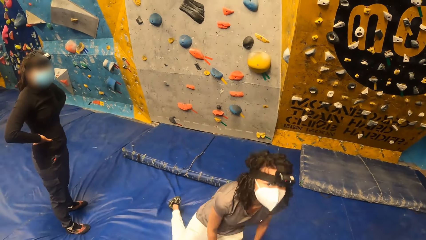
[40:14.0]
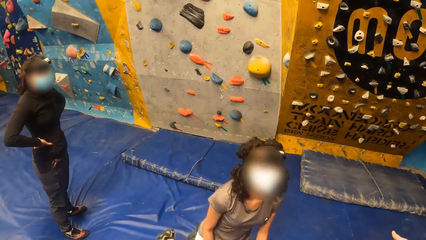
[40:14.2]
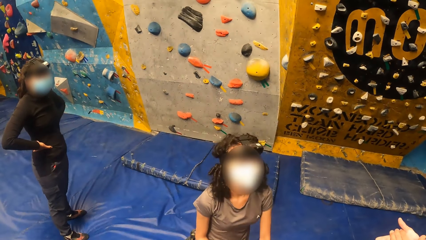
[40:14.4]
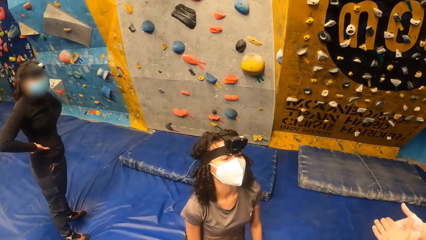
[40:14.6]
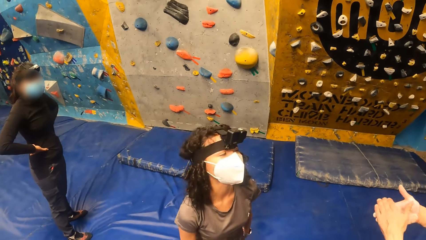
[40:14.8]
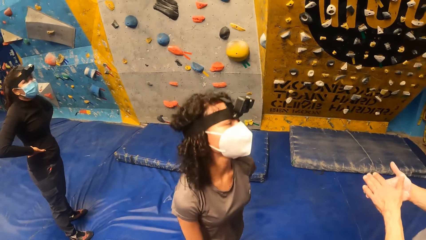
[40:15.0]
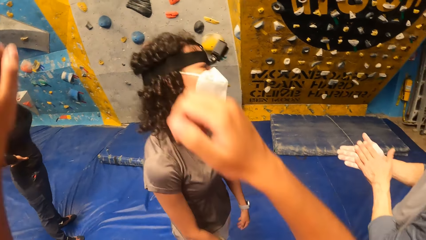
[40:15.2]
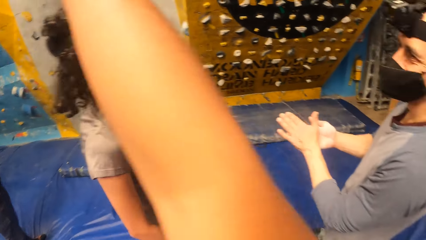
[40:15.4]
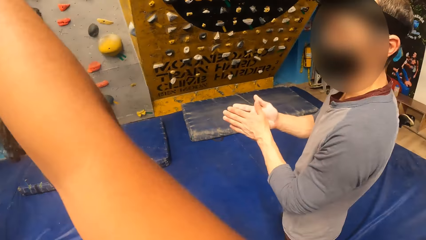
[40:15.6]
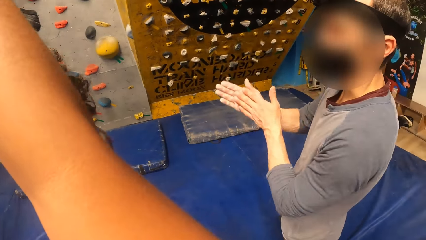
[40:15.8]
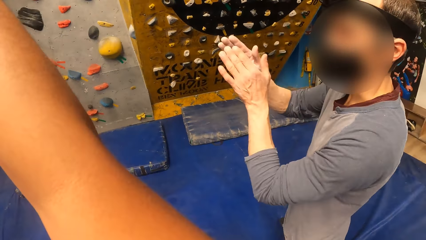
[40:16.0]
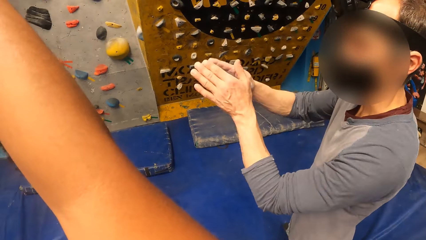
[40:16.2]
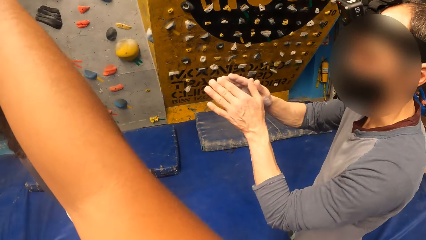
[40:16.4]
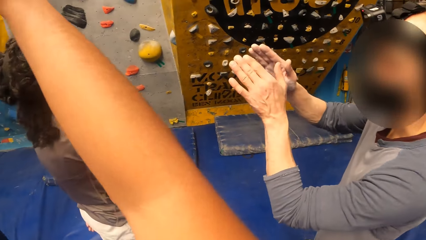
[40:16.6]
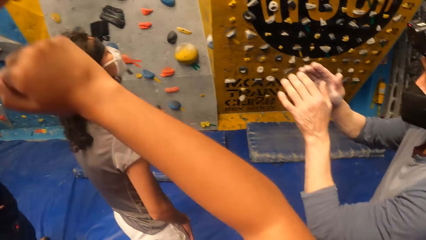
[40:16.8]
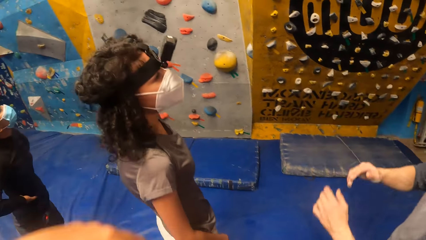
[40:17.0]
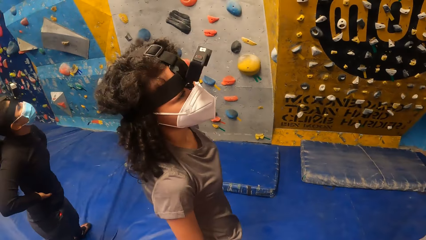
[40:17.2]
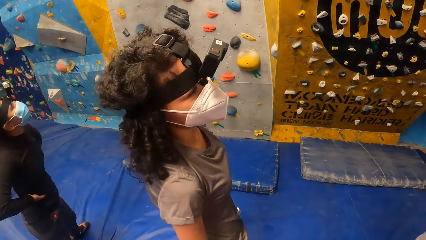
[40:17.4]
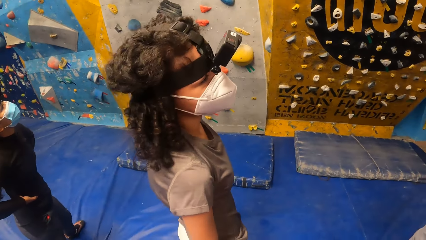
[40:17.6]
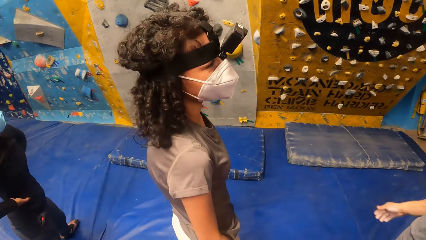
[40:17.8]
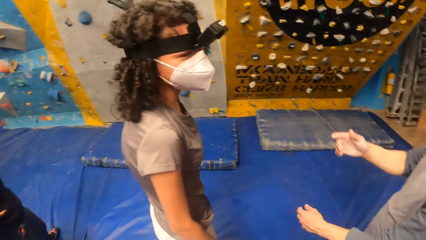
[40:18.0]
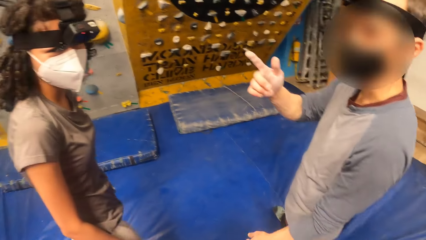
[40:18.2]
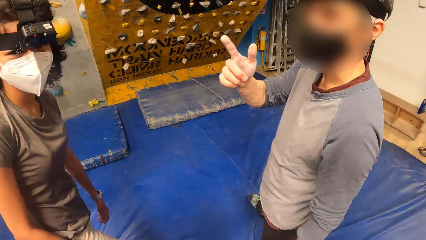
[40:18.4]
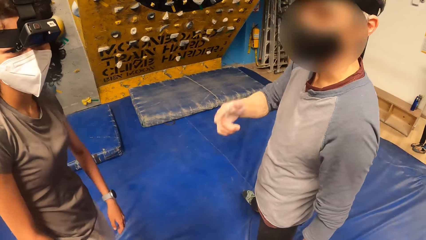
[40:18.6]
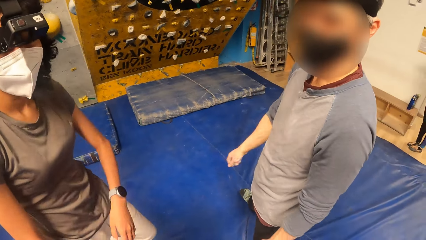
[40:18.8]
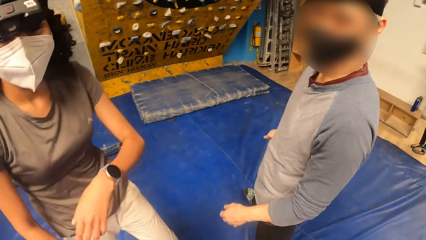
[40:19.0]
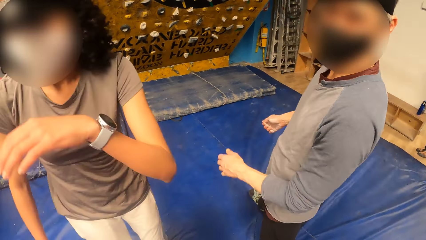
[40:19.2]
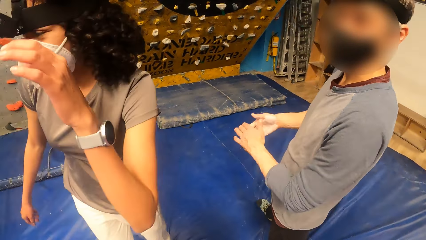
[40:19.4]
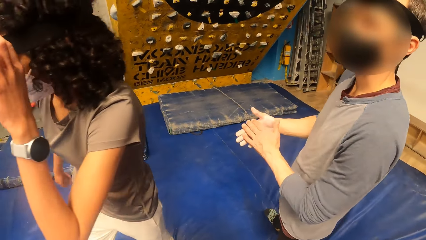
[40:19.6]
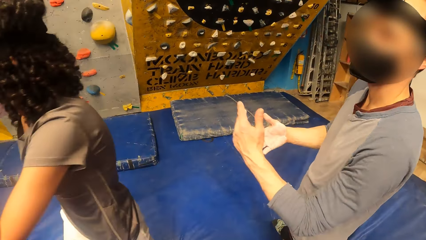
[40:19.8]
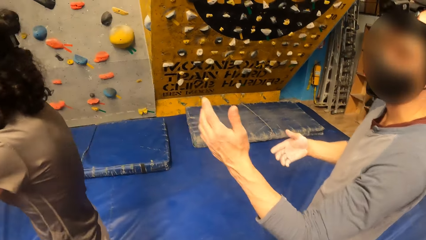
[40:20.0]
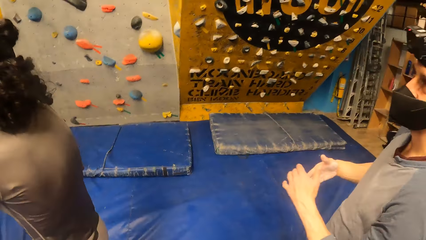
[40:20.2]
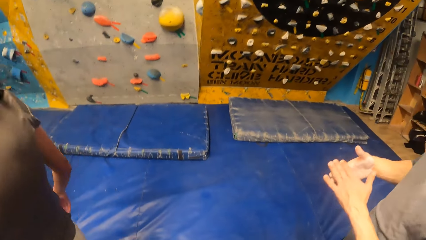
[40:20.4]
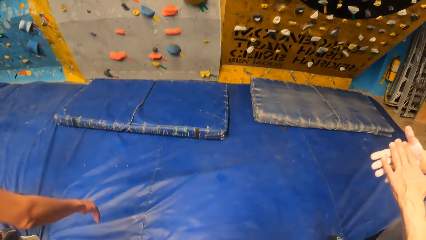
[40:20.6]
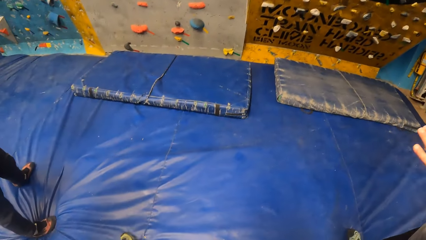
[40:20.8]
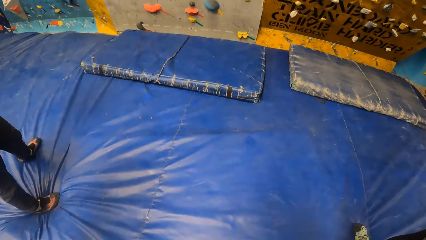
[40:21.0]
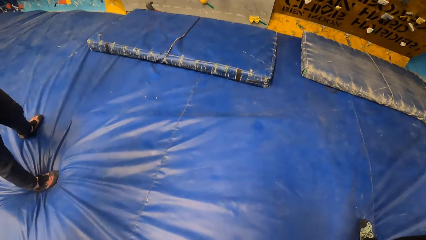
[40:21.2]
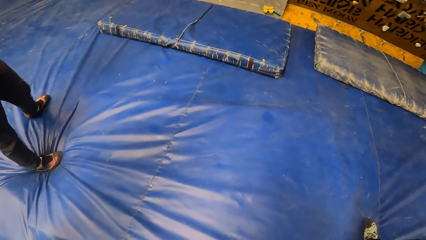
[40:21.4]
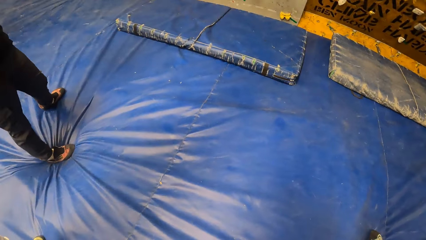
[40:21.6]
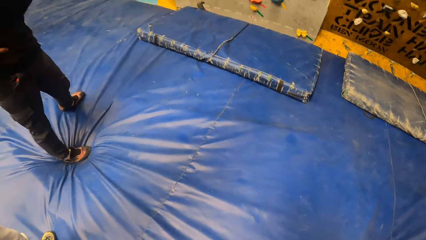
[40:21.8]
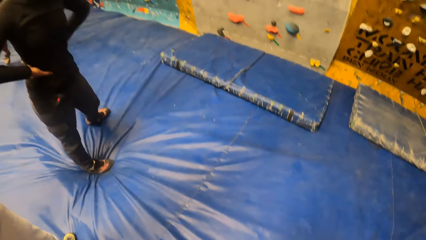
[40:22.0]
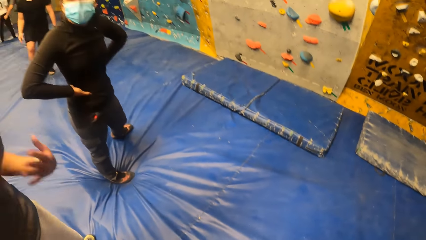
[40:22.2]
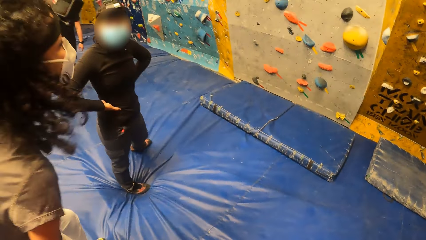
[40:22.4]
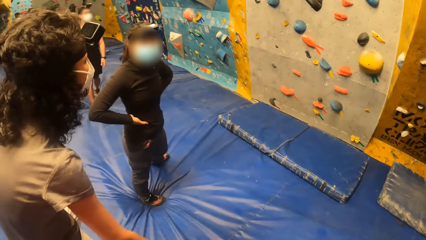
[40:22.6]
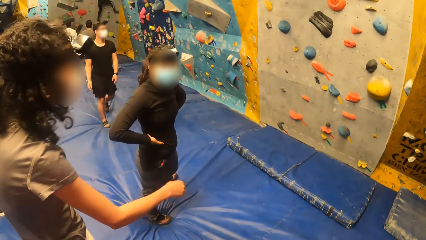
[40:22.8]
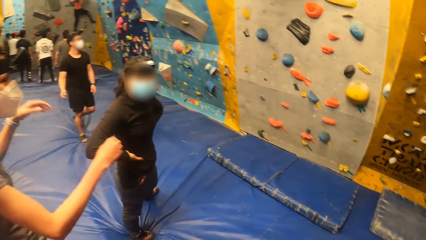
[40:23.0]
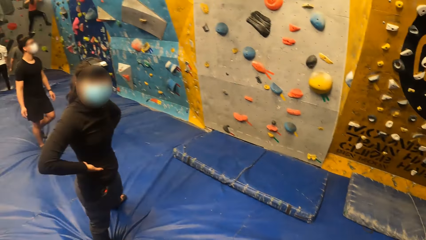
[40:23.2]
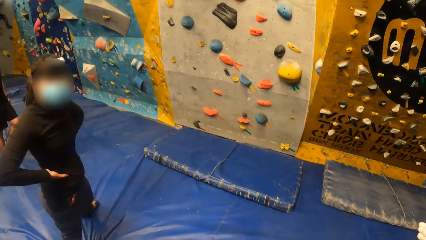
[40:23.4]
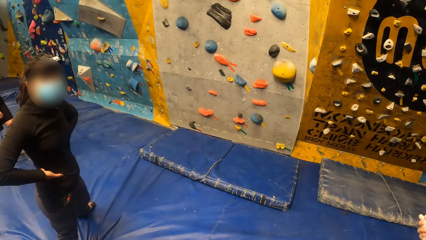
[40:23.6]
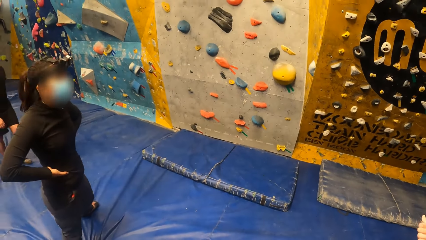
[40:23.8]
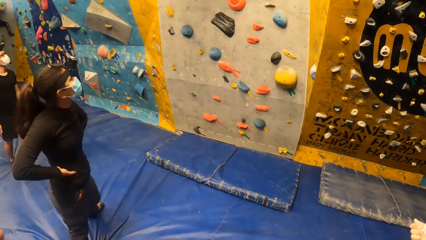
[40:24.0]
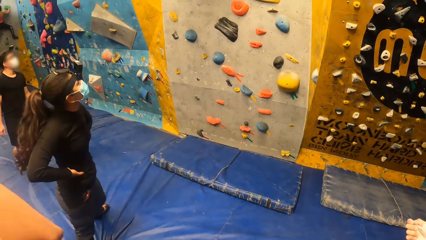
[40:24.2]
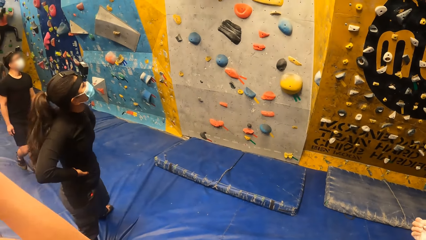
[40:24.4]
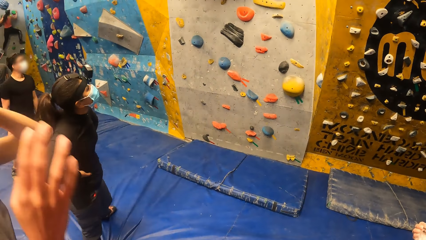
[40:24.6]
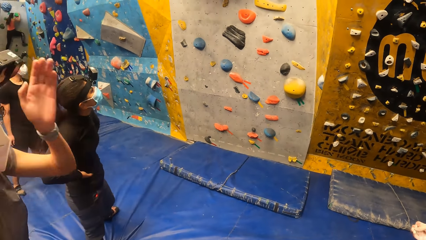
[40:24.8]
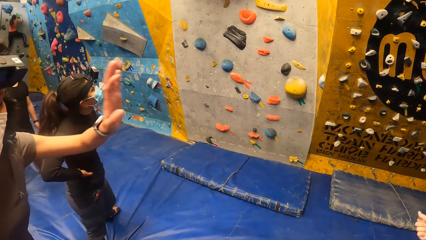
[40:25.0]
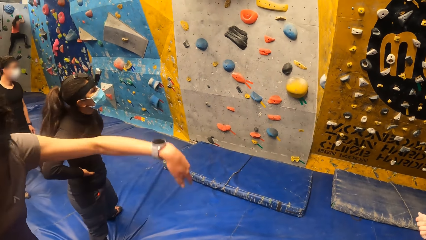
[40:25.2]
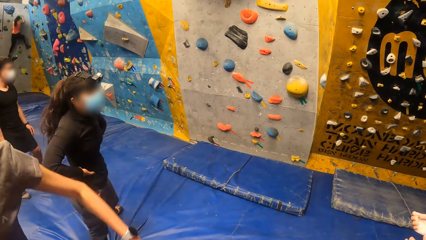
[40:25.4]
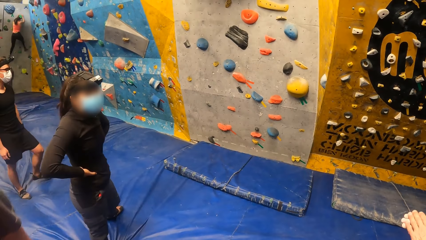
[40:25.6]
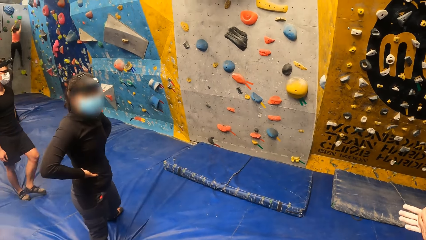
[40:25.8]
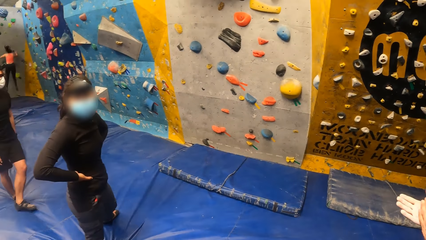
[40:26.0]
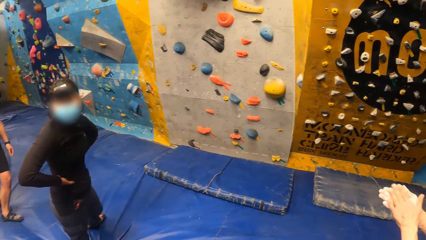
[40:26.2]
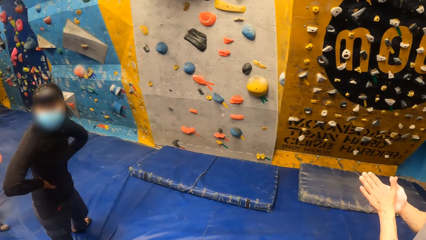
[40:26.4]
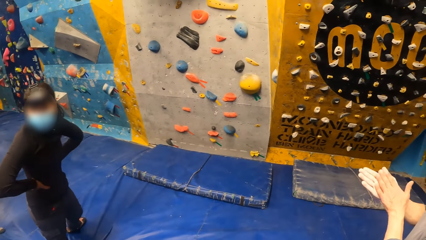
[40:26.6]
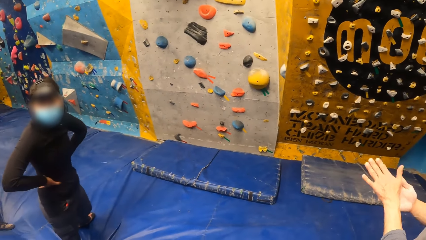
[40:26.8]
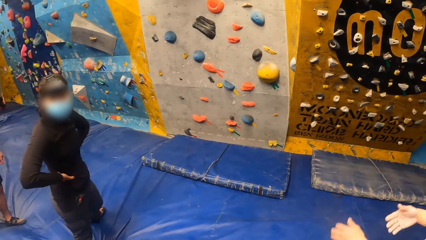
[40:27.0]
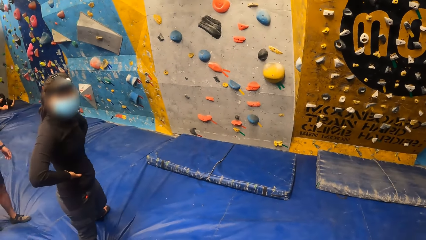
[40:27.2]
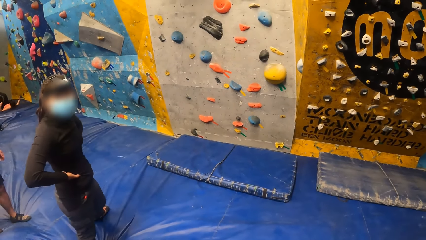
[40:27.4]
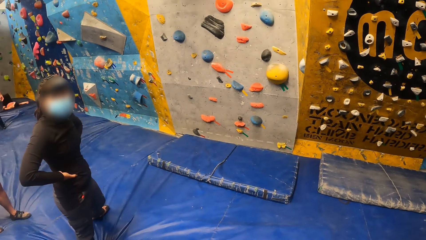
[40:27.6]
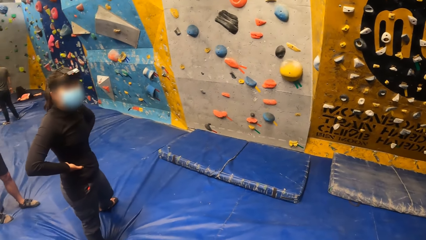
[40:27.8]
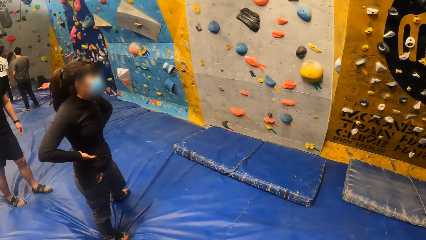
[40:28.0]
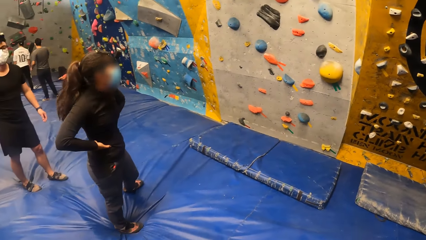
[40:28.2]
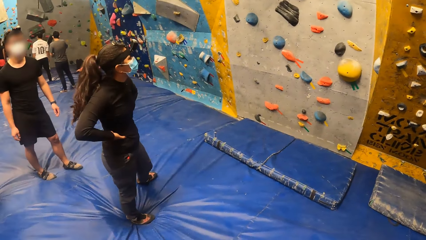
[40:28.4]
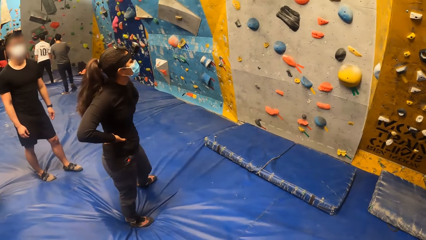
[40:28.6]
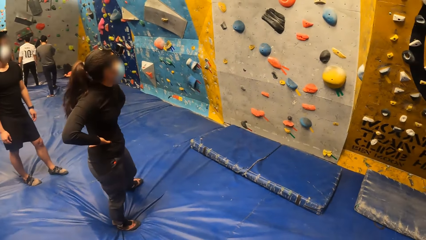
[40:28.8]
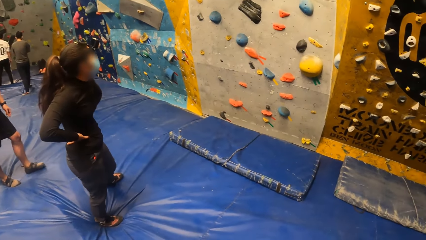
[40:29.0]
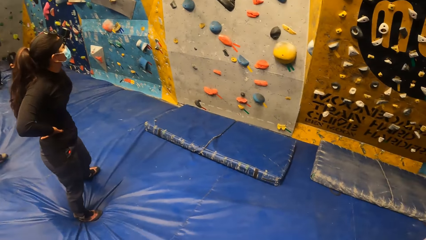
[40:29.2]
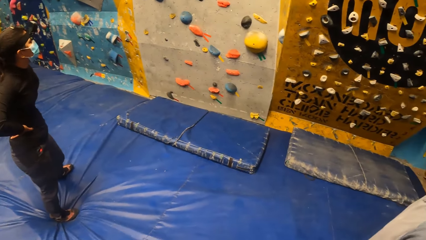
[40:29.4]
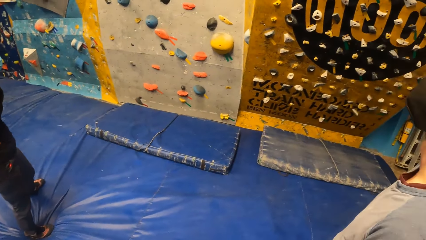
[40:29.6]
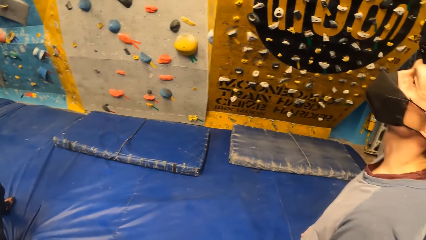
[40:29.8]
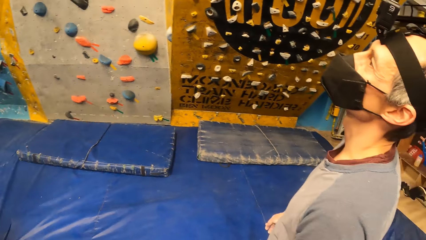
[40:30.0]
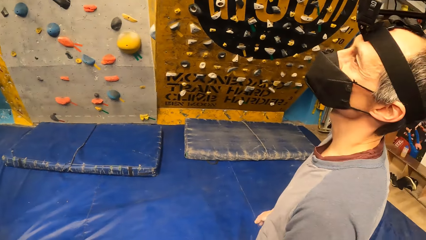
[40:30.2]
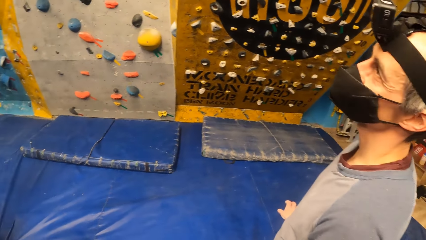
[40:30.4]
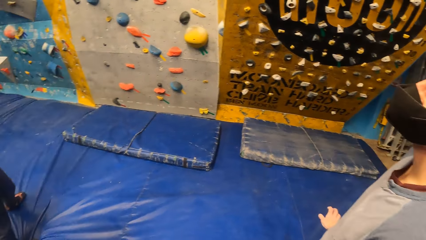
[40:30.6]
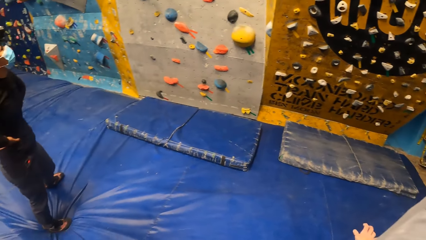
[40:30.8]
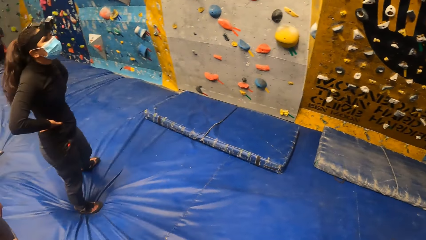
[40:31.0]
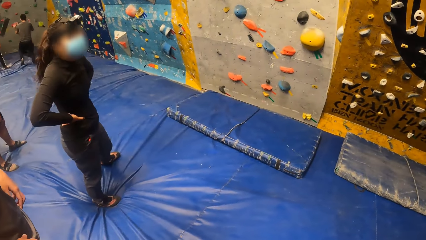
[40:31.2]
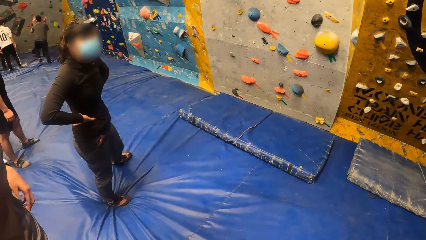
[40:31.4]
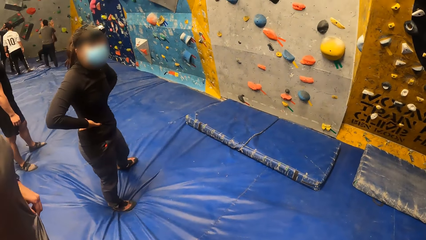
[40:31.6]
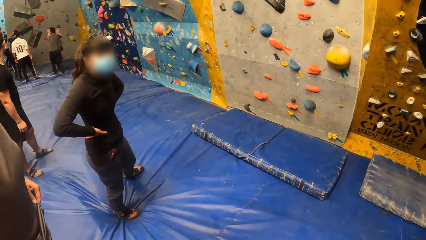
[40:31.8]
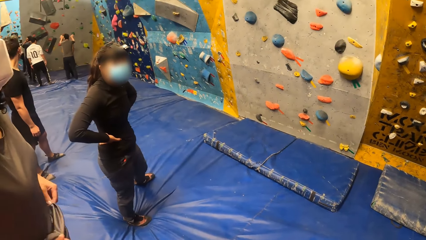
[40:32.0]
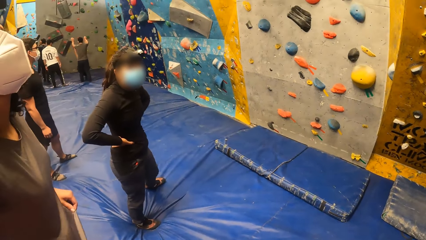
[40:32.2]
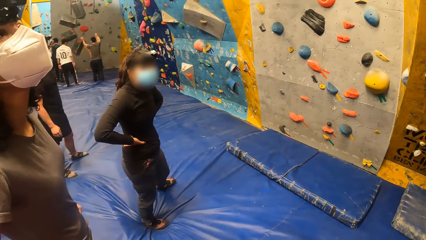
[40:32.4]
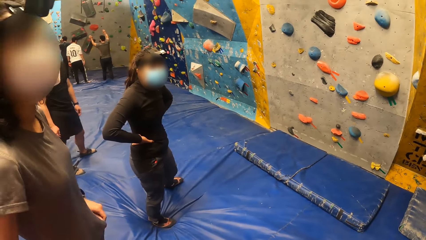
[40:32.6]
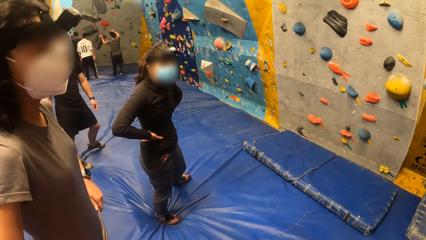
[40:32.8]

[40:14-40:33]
The woman gets up from the ground. The camera wearer looks around. The man claps his hands for the woman. The camera wearer raises the hand. The man interacts with the woman. The camera wearer looks around.
